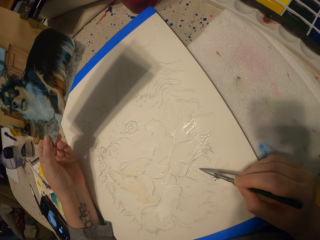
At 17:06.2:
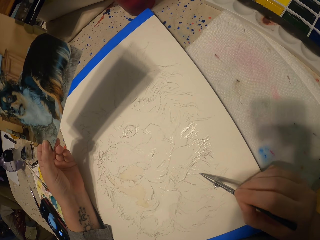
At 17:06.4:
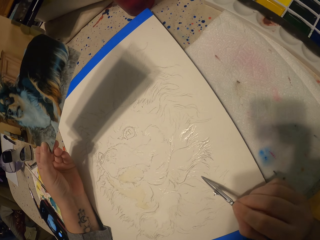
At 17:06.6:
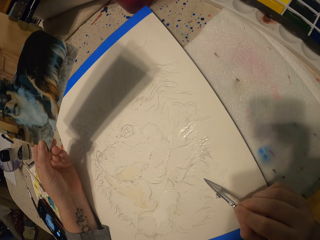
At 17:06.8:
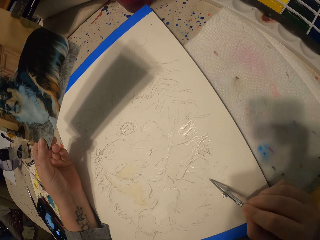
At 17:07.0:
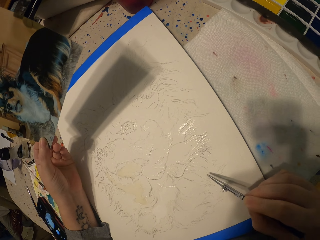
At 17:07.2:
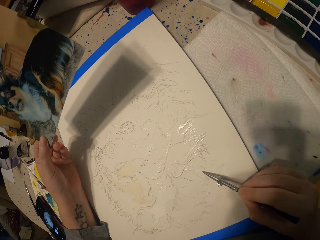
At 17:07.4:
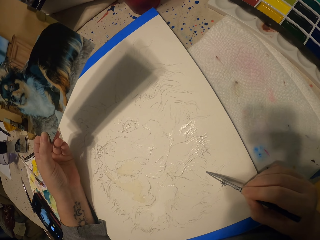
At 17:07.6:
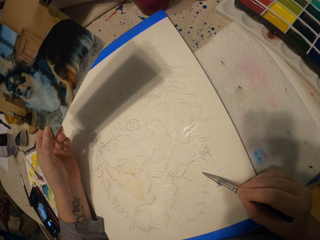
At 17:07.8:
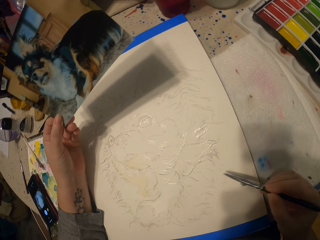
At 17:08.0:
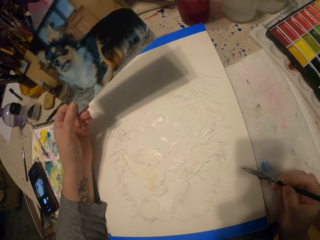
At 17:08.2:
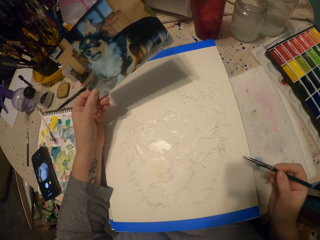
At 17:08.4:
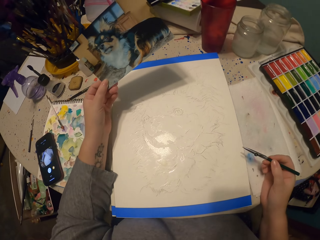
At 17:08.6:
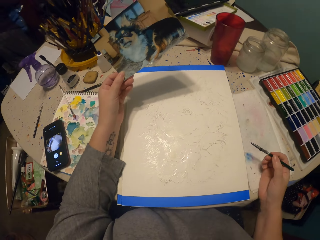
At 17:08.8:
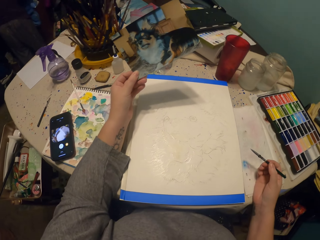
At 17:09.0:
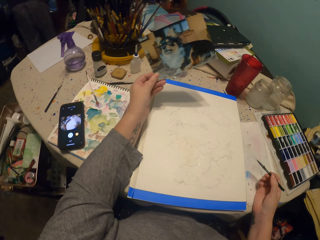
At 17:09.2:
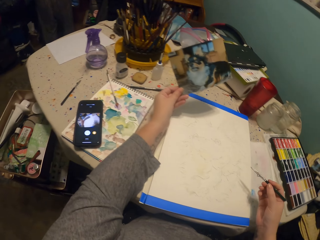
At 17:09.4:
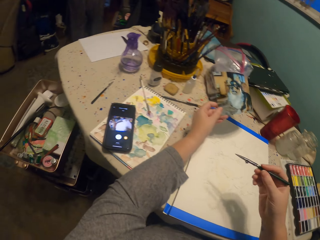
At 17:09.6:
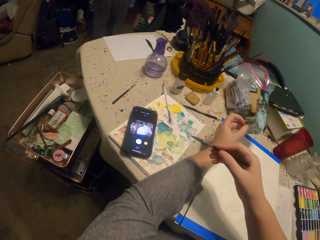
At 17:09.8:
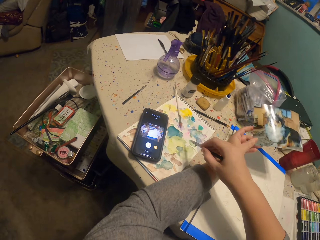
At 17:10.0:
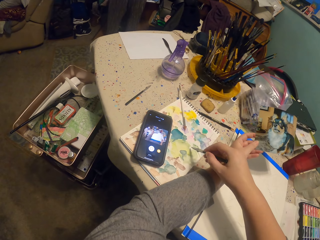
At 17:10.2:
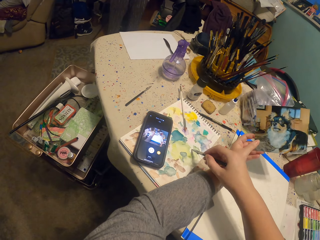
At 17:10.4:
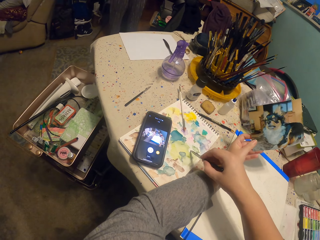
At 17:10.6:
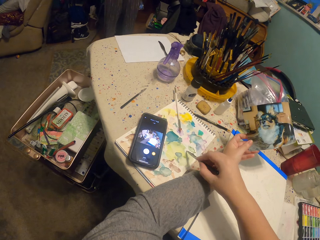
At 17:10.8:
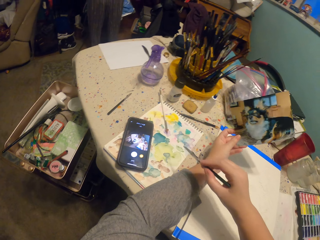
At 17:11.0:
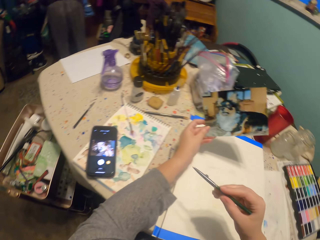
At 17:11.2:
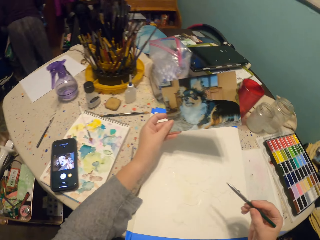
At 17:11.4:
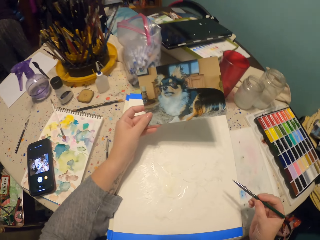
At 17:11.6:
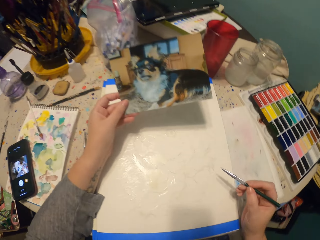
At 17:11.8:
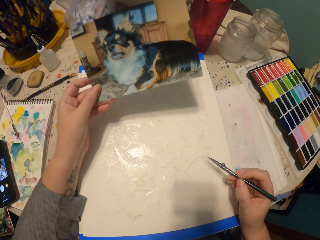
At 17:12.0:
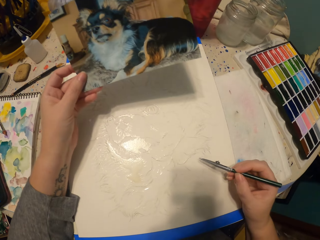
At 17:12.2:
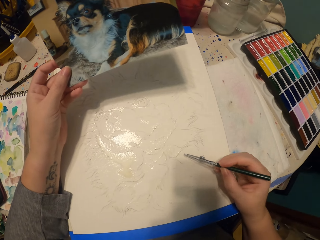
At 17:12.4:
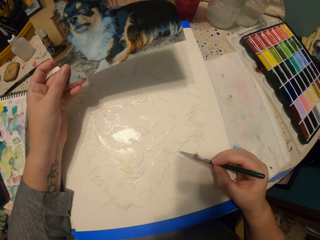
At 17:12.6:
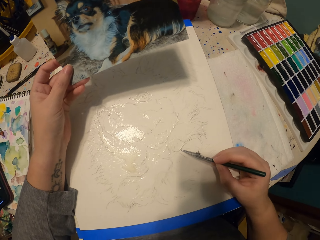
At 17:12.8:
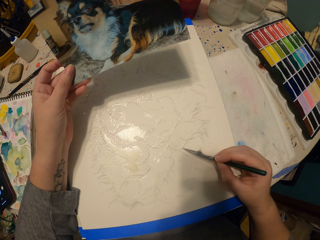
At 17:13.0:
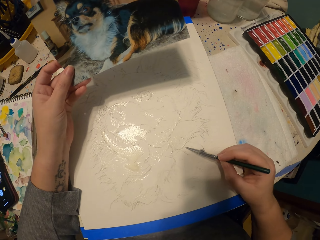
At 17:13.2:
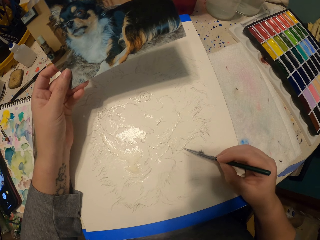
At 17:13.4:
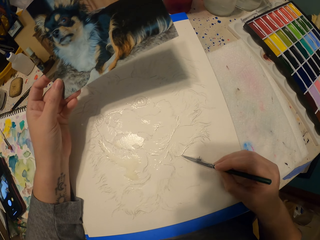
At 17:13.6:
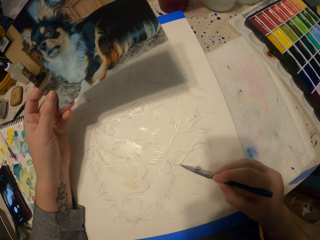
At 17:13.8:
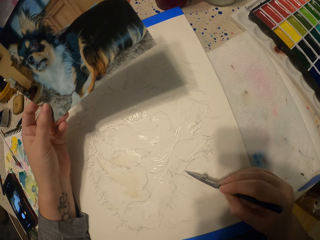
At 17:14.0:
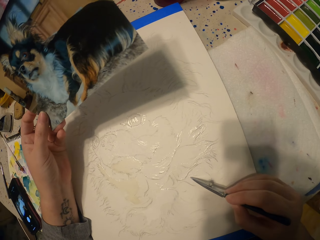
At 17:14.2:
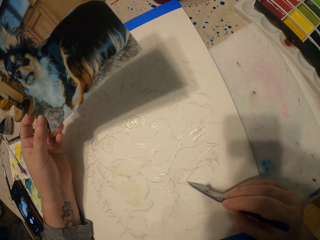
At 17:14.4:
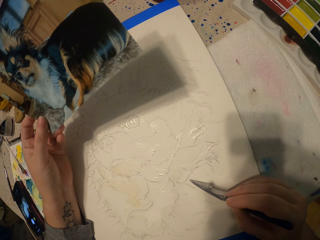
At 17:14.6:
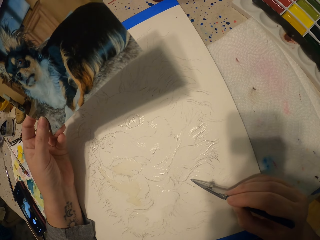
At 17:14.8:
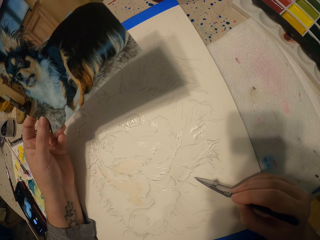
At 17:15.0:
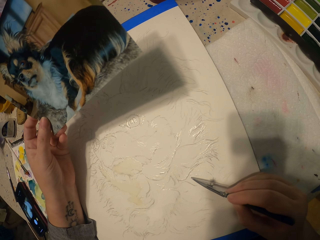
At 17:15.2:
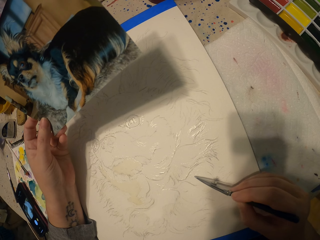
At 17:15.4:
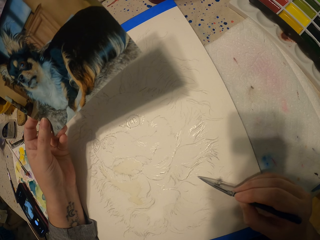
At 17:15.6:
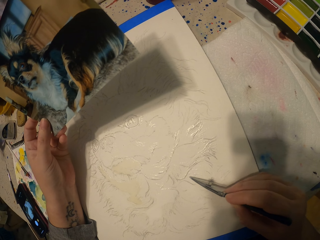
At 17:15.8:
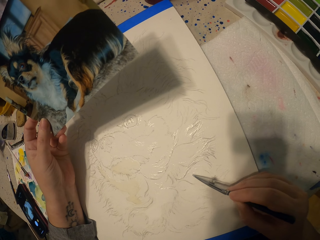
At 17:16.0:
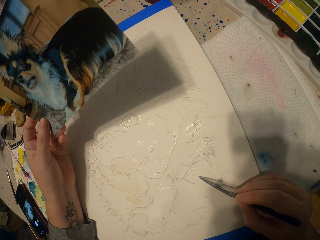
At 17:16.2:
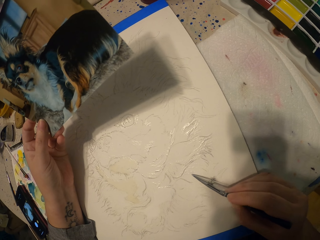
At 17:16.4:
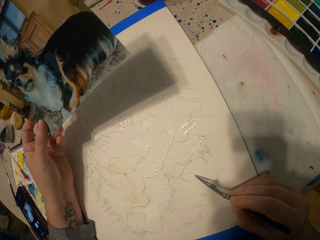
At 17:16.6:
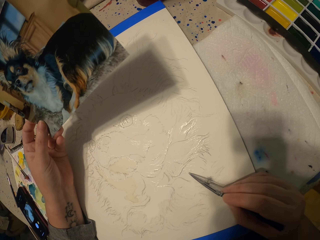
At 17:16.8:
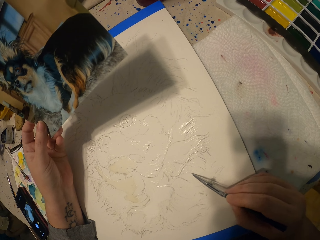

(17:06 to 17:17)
The camera wearer moves the pencil away from a picture. They dip the painting pencil in the ink. They paint the picture.

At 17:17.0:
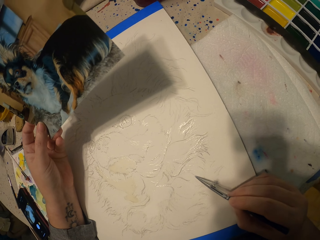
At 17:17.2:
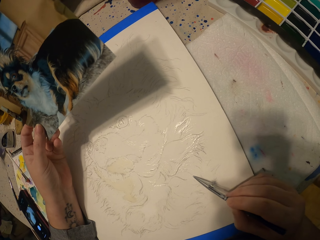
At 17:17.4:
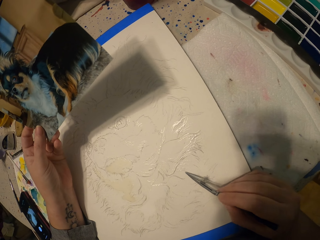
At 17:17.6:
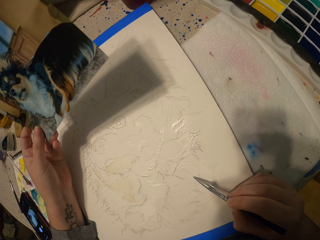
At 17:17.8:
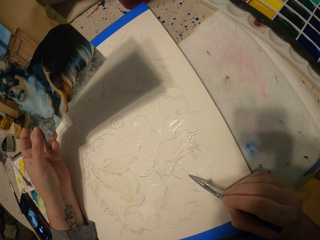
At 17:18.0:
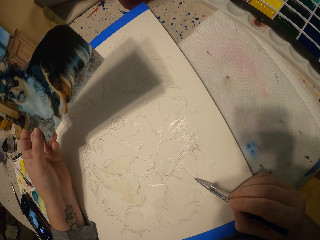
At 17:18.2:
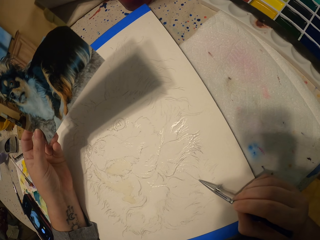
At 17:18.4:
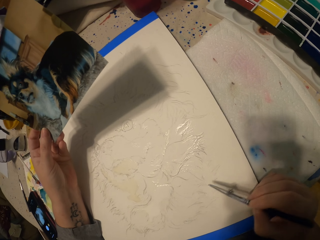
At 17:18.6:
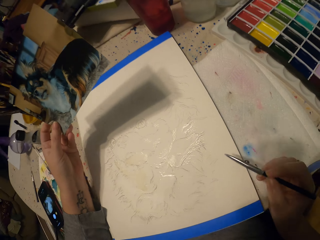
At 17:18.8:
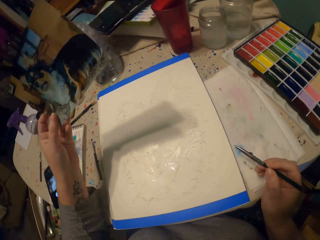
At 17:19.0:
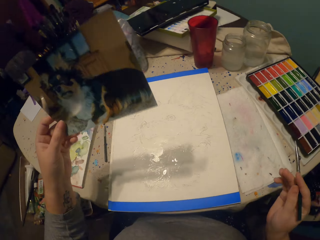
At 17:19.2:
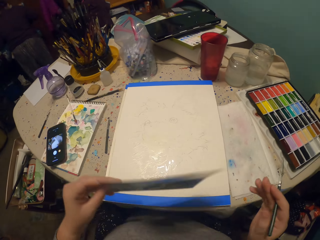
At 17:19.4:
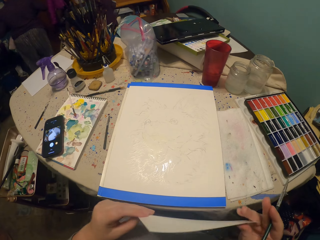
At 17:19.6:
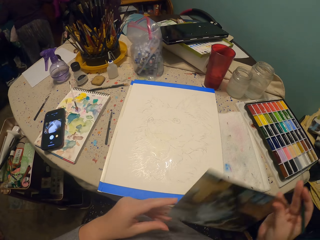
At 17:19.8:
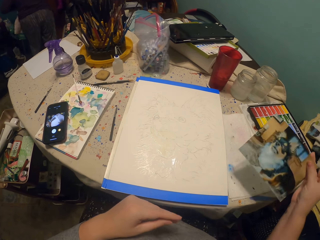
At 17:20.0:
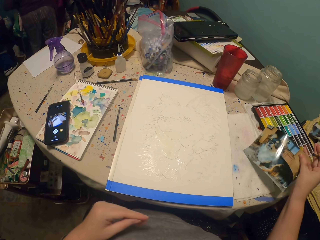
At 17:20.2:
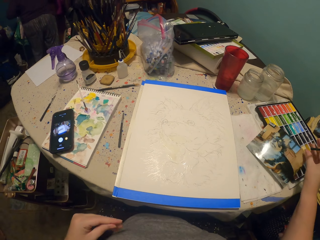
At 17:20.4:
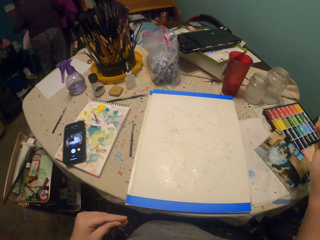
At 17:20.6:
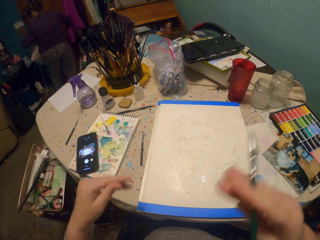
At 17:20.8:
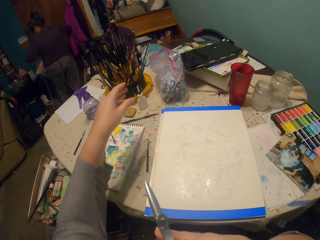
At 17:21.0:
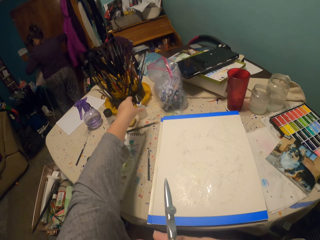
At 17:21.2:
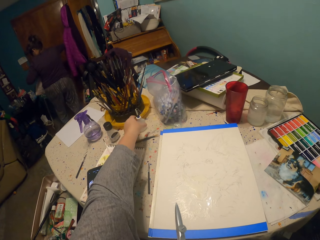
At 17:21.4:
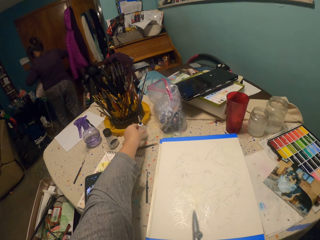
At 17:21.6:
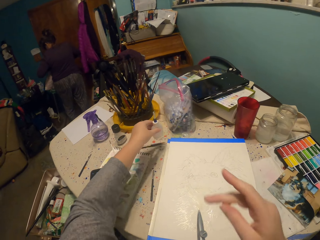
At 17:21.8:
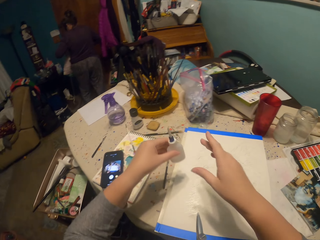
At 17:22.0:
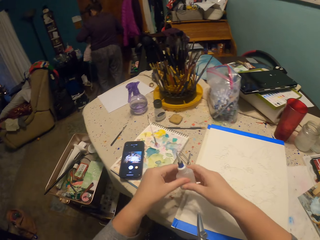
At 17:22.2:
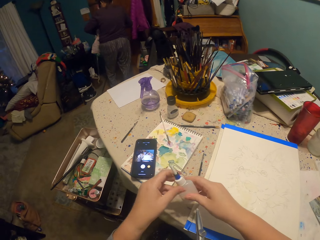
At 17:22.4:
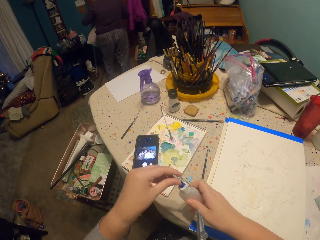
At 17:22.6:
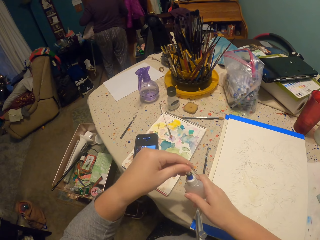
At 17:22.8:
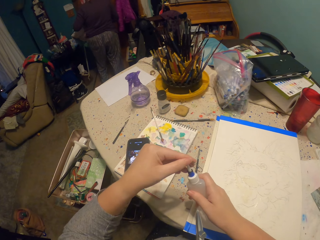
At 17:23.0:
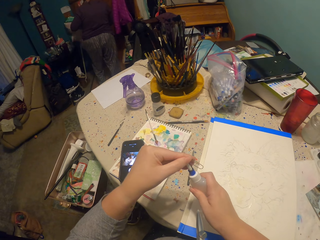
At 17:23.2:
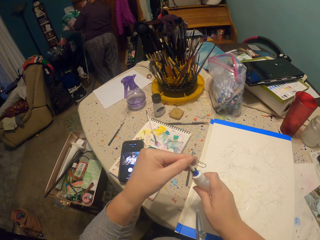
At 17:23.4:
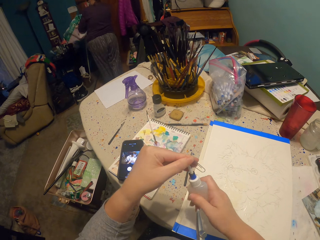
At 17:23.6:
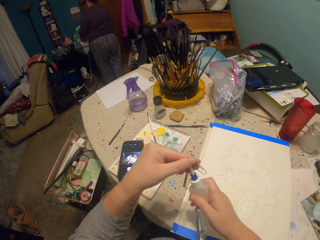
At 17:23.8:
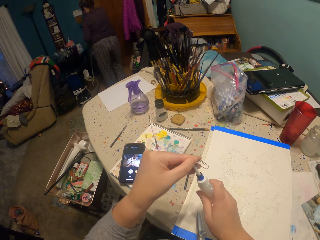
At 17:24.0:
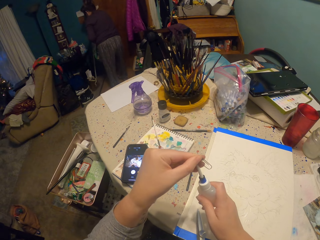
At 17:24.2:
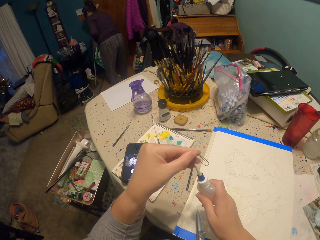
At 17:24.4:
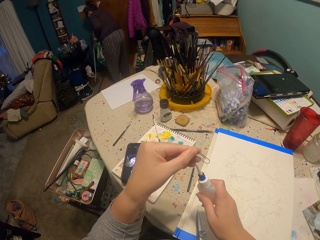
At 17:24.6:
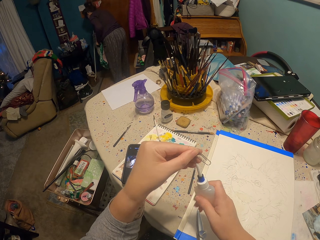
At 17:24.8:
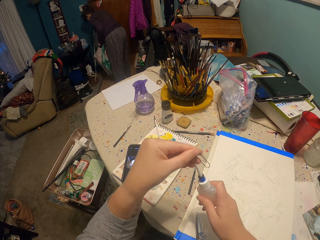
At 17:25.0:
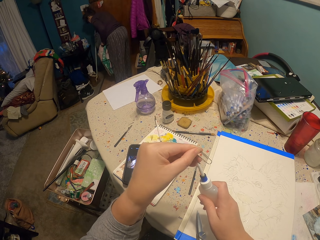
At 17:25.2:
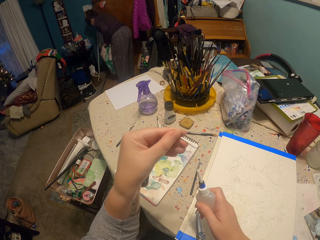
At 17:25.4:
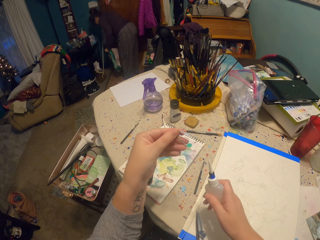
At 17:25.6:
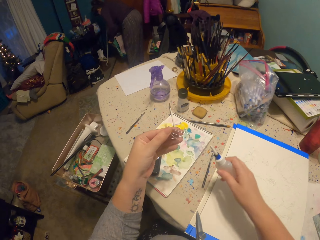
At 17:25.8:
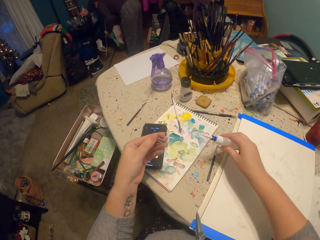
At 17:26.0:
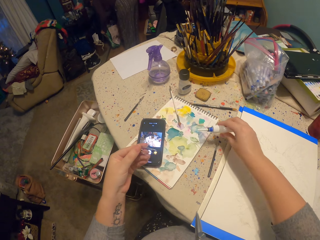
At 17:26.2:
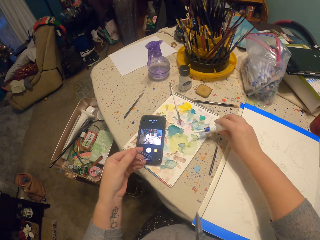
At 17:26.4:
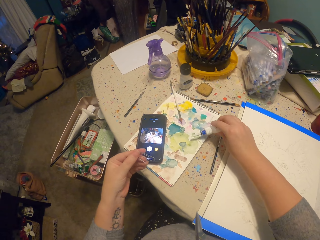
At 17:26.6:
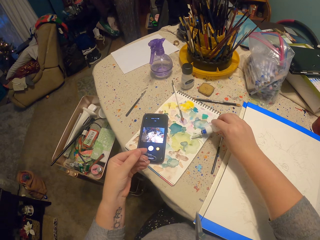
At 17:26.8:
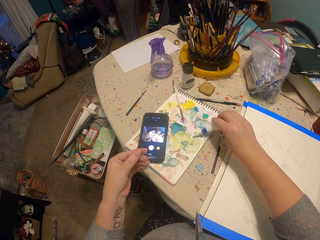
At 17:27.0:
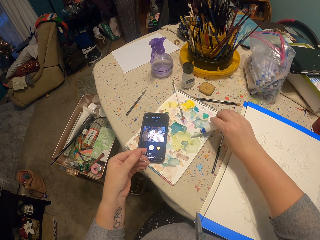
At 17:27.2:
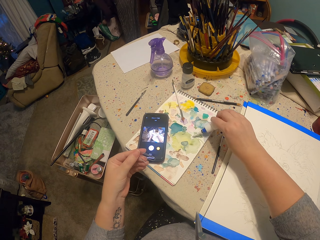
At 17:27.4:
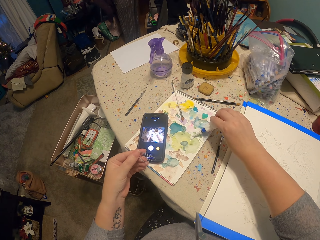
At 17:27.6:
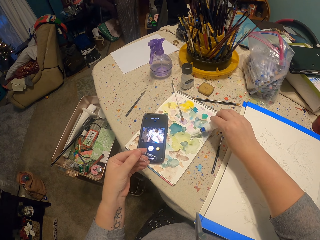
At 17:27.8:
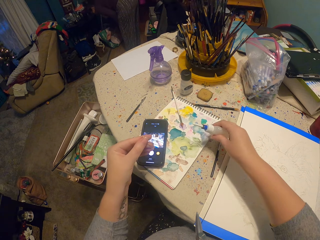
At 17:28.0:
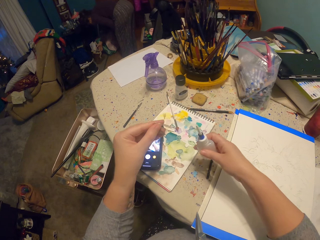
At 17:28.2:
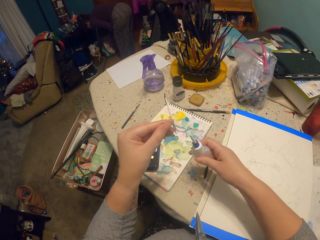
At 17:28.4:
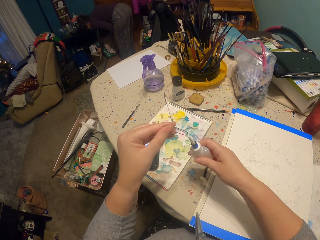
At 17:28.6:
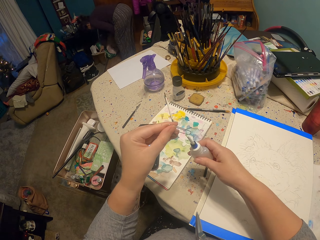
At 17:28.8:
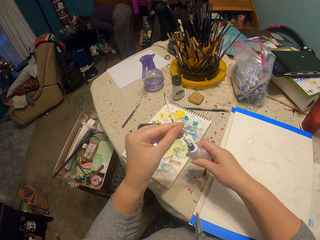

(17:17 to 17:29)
The camera wearer puts the photograph on the table. They pick up something. They open something. They put something on the book.
